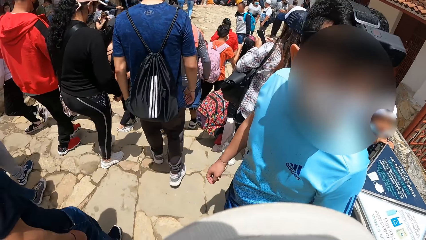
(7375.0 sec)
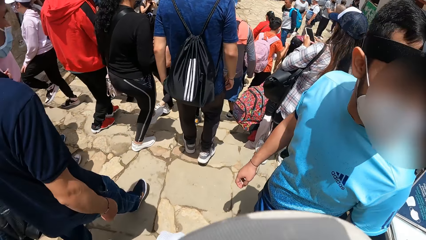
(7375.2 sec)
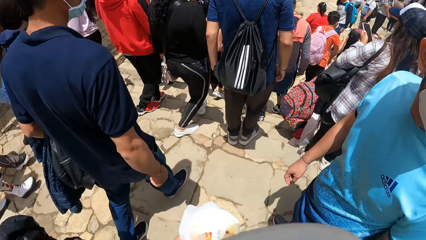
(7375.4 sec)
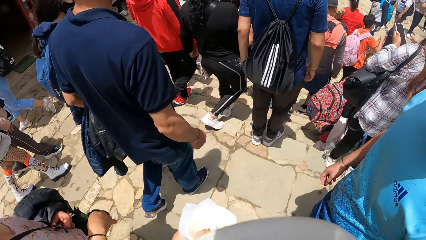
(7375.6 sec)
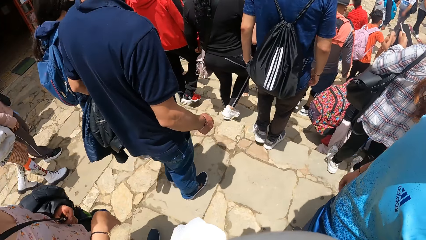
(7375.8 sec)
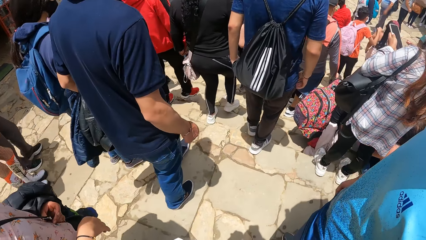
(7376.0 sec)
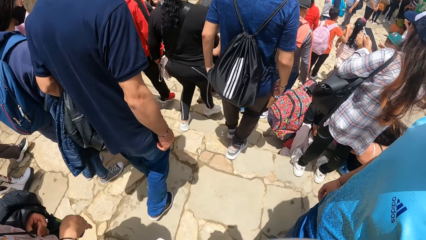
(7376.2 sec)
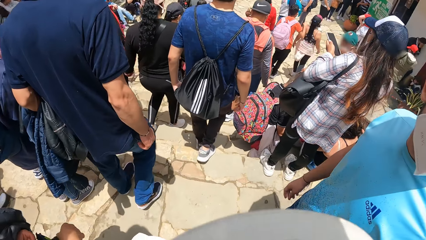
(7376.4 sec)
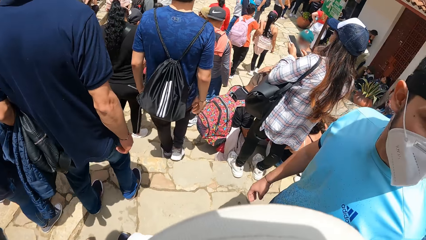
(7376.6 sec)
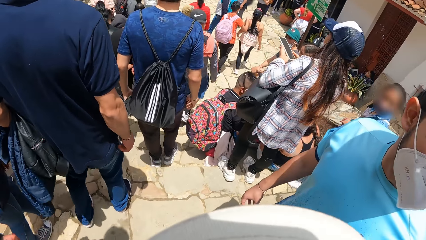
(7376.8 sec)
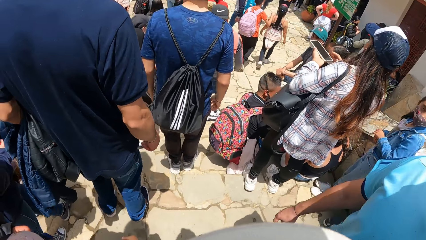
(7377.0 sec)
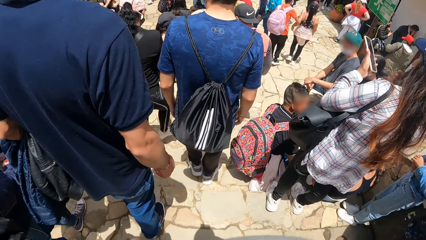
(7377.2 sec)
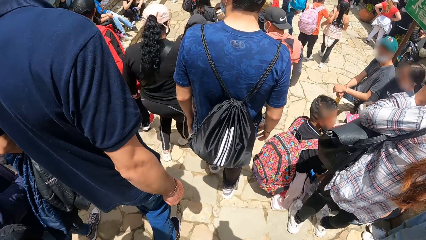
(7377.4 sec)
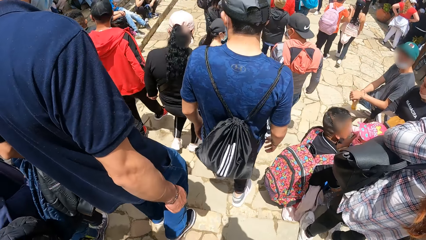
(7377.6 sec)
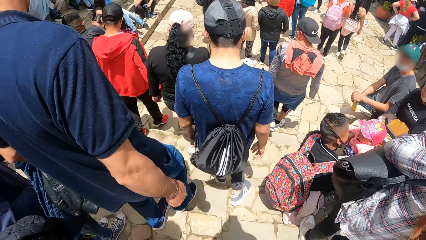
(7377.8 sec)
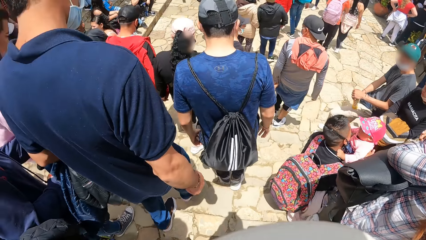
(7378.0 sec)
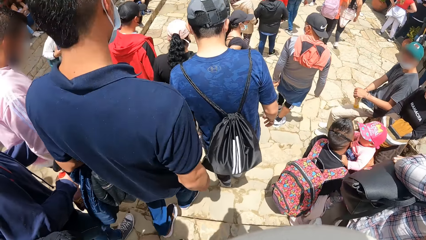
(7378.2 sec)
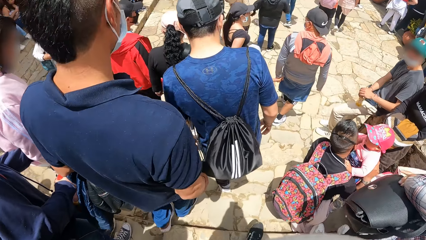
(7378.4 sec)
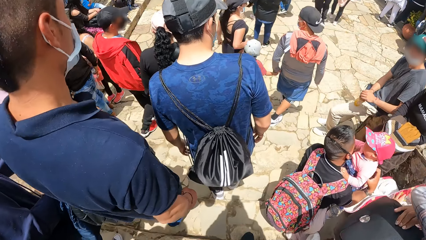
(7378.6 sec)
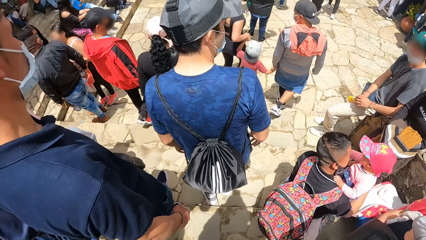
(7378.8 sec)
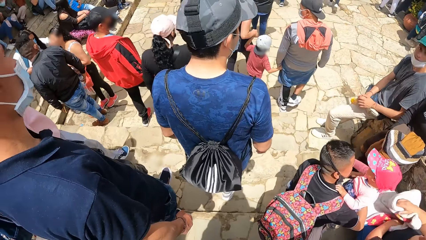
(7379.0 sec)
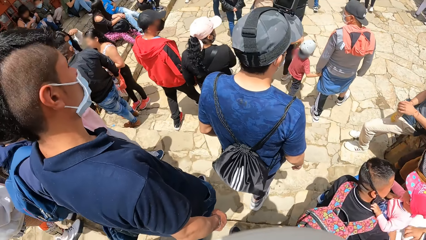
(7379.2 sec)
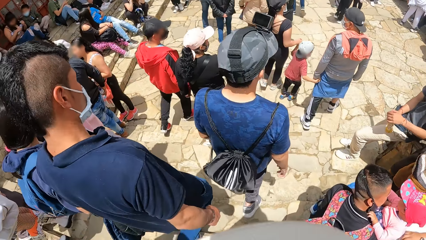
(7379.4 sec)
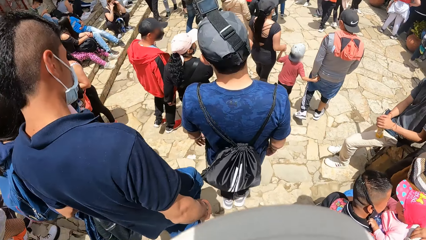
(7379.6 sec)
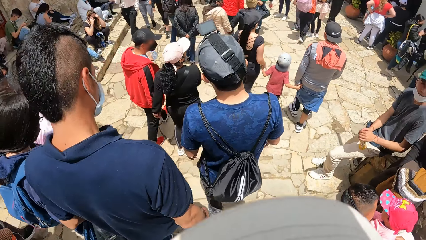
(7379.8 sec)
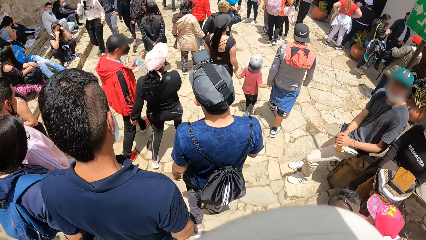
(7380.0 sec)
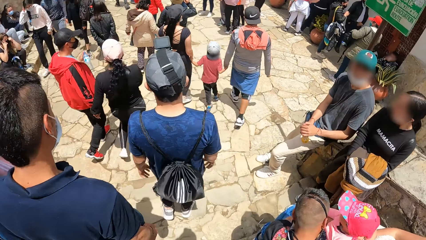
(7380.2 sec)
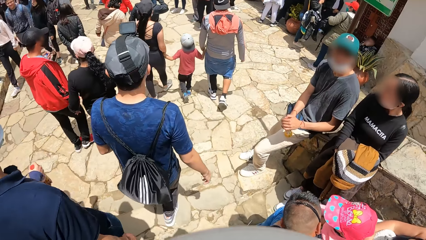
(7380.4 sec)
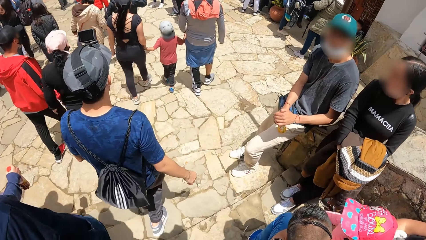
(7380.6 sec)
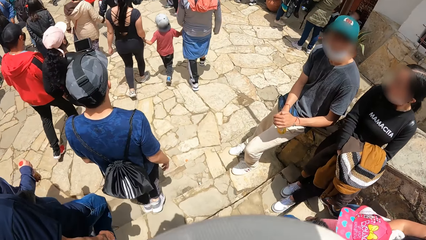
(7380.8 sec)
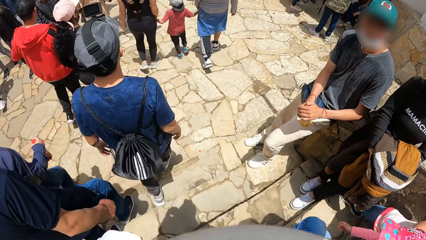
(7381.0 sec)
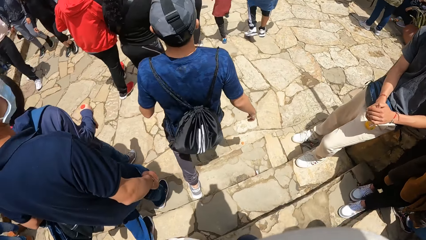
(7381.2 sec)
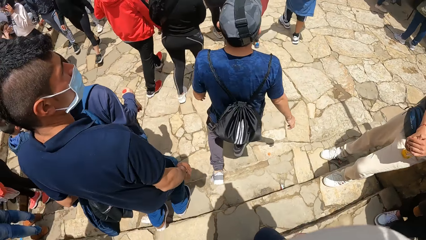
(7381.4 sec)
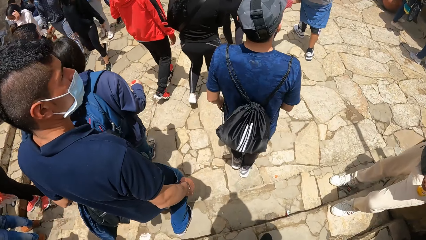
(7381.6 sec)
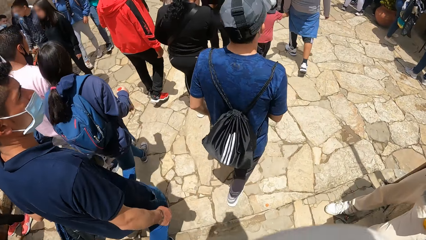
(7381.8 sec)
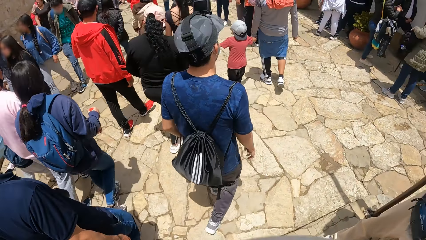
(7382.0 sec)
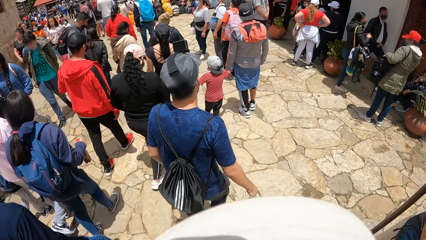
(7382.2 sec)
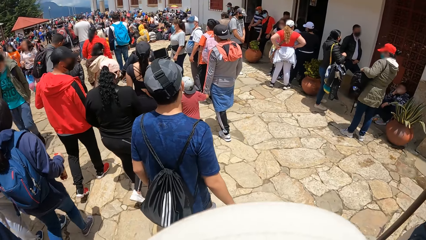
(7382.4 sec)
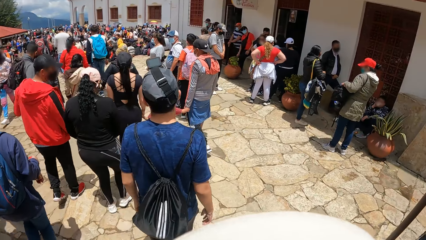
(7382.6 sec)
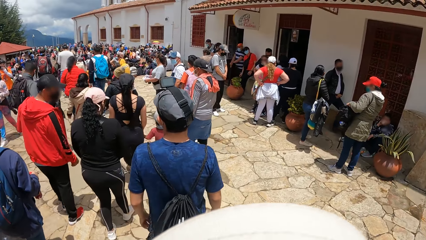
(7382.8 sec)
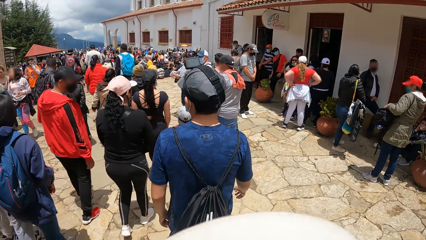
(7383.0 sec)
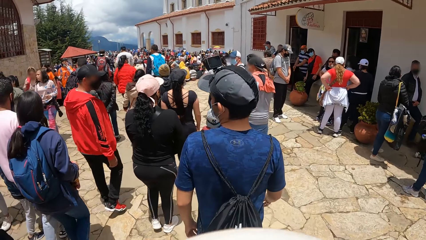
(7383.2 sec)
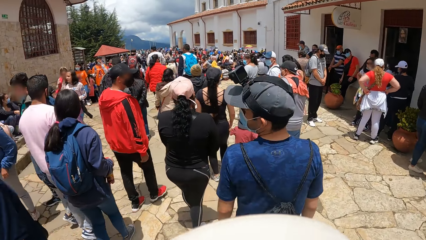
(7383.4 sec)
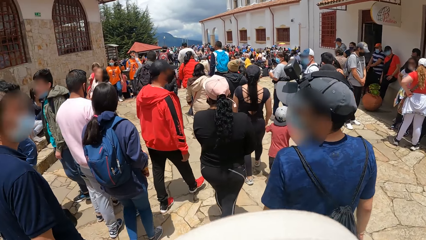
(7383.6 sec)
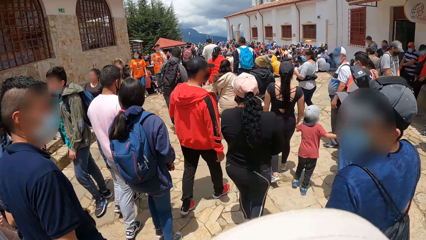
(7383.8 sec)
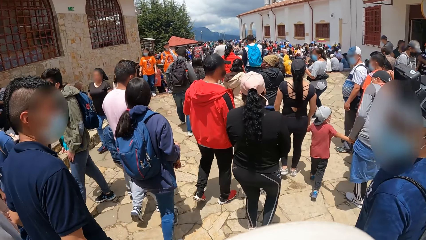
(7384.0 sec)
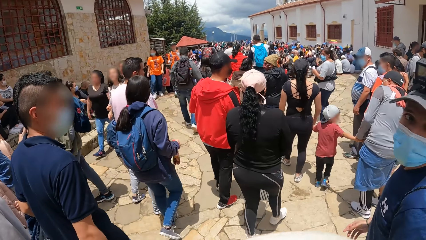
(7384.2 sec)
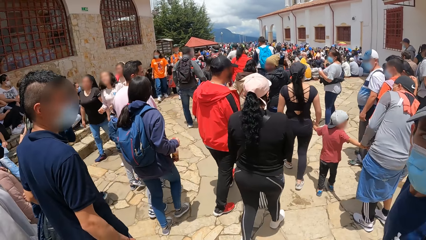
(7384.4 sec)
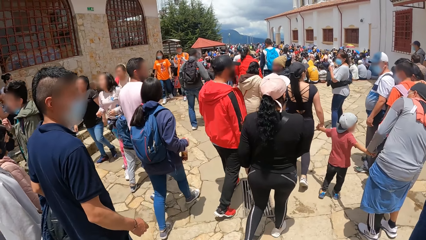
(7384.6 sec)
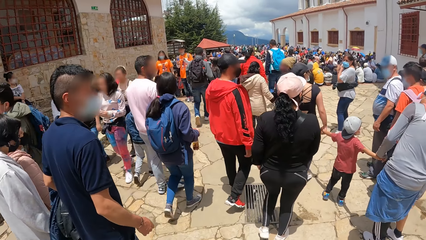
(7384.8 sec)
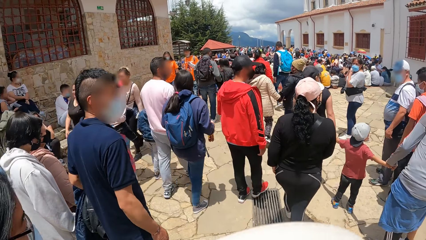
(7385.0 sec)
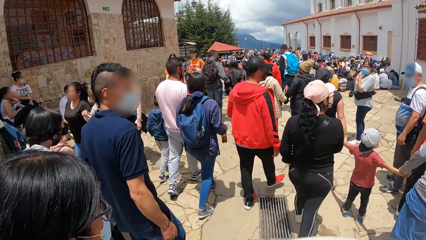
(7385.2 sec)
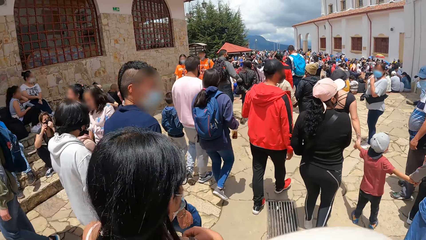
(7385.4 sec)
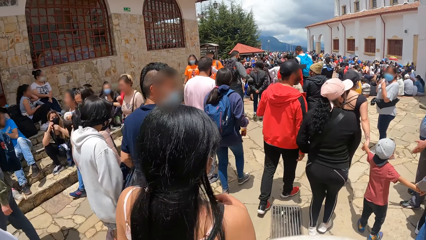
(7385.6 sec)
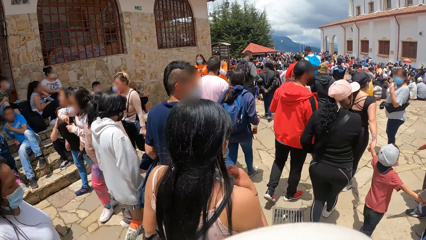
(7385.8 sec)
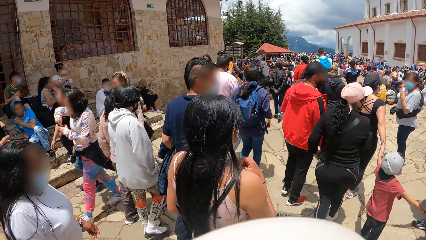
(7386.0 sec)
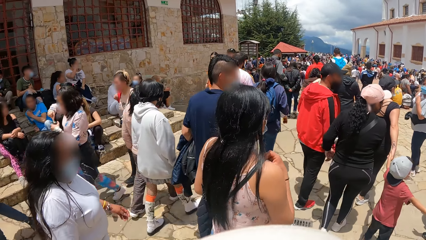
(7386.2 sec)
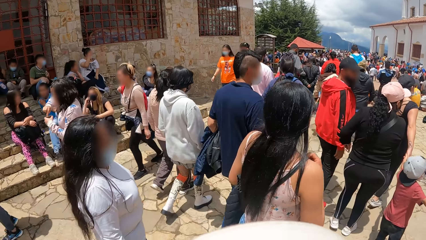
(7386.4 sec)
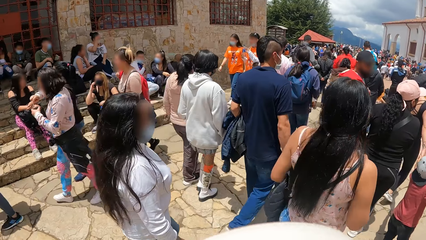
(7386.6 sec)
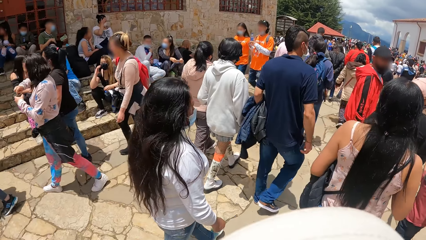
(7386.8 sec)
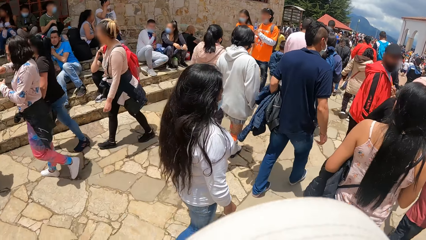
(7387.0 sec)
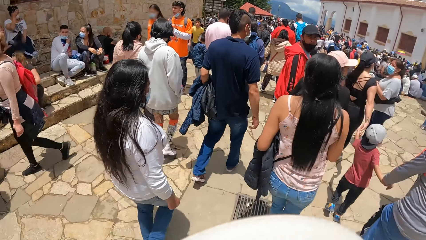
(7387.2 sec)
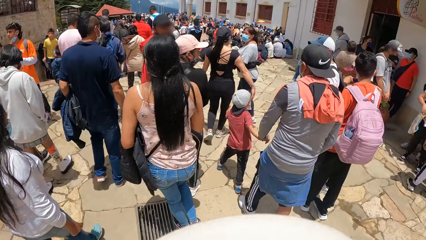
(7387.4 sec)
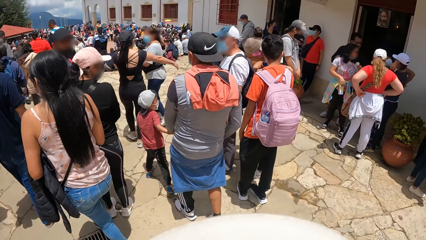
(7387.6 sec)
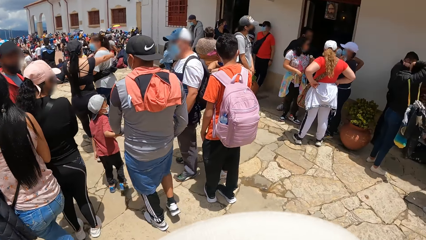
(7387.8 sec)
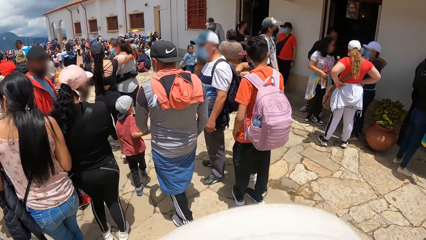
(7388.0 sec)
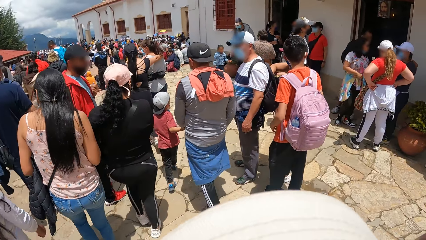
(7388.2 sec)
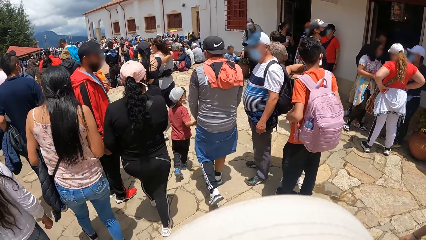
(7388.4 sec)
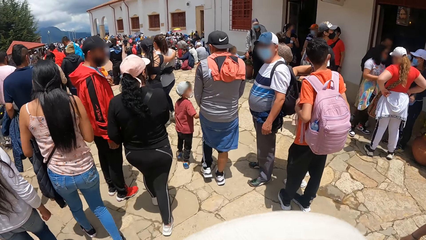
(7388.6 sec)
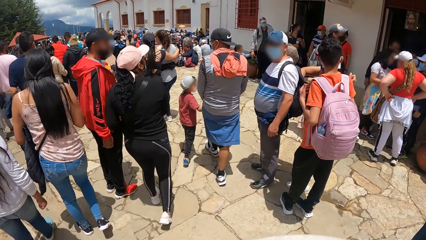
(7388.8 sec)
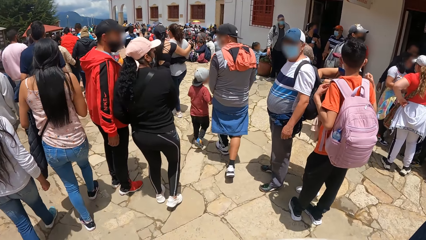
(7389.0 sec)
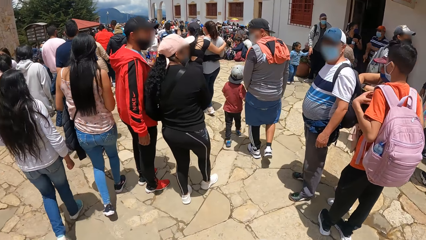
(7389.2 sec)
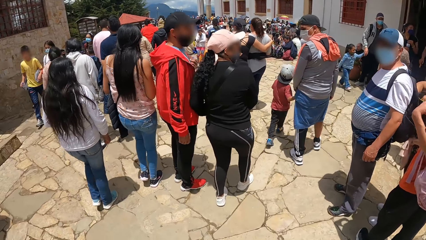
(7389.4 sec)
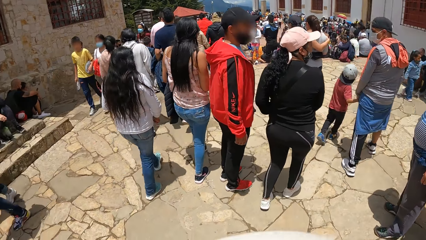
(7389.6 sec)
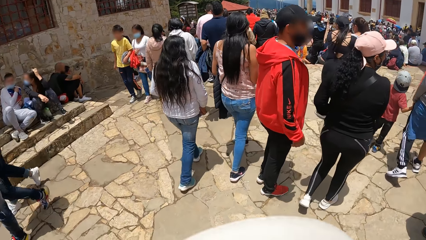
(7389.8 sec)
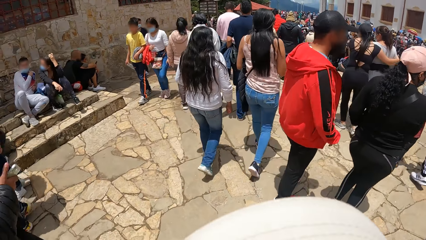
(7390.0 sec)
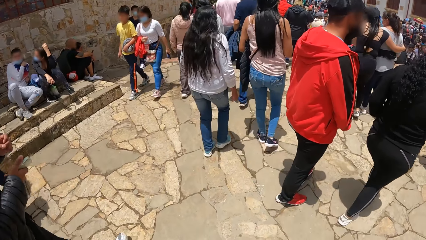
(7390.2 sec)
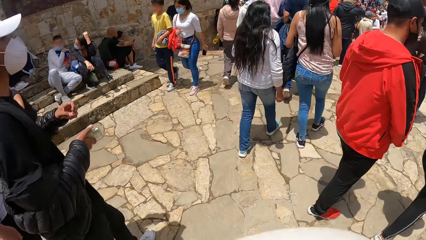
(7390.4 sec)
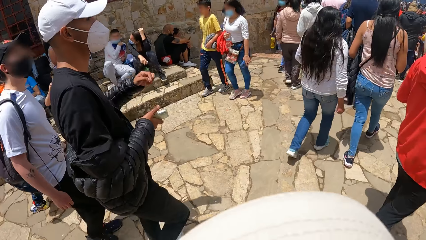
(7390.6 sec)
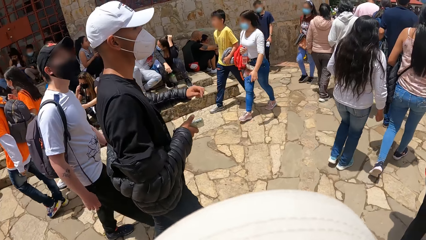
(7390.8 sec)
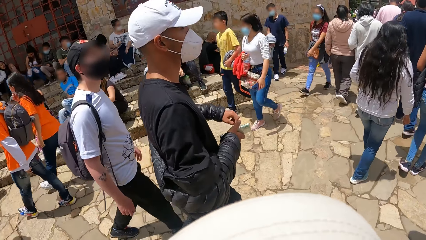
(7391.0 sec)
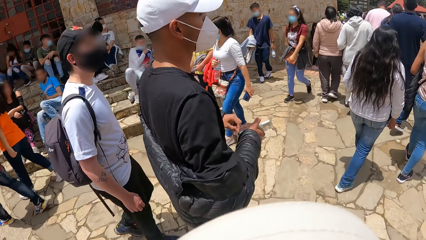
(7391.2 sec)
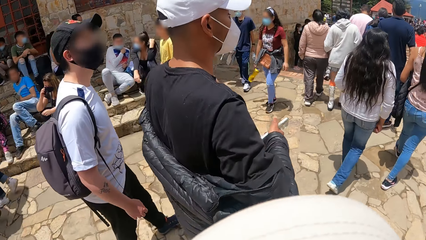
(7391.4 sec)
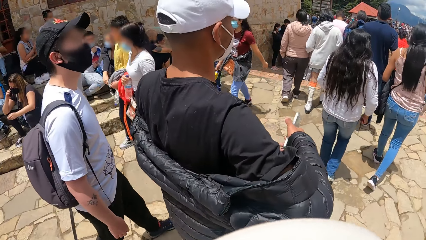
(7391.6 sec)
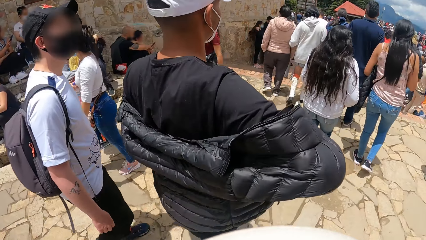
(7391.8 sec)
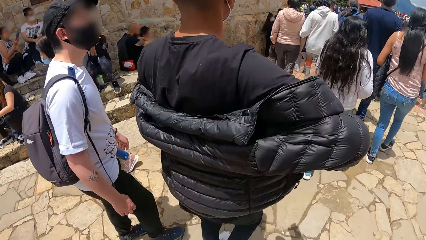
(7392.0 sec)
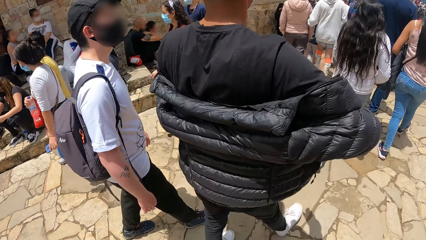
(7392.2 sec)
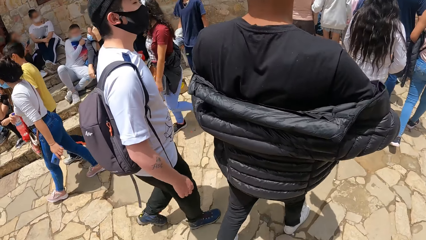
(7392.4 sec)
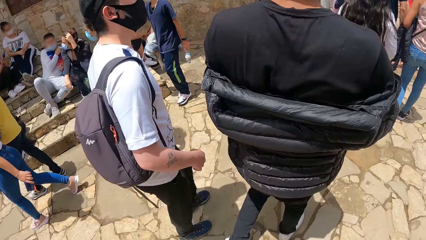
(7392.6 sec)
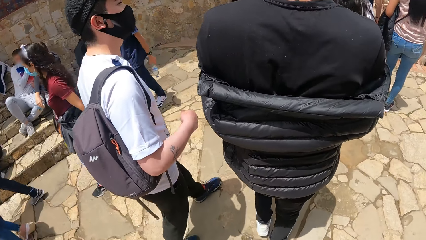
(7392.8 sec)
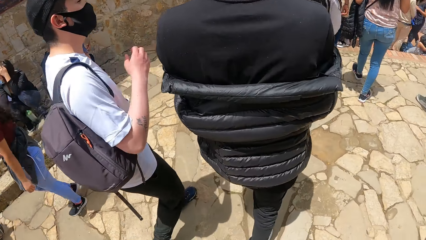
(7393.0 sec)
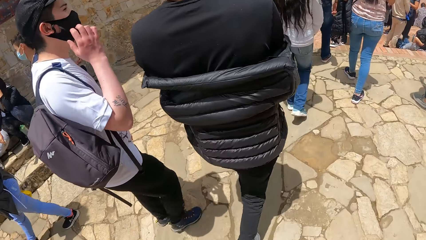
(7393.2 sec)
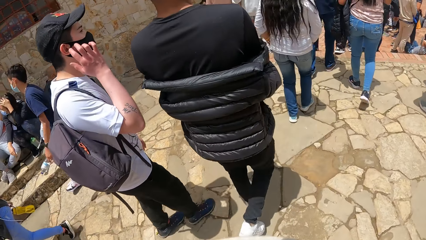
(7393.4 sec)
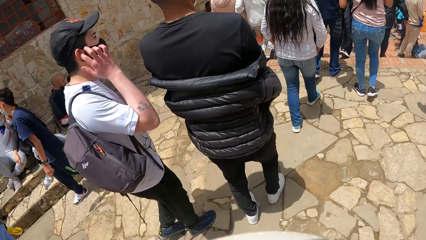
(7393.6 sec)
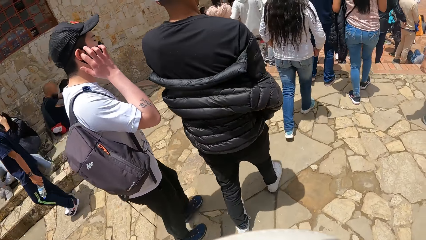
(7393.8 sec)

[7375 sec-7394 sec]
The man walks down the stairs. The camera wearer walks down the stairs. The man walks on a road. The camera wearer walks on the road.
